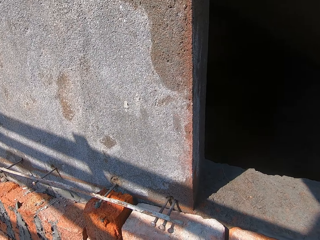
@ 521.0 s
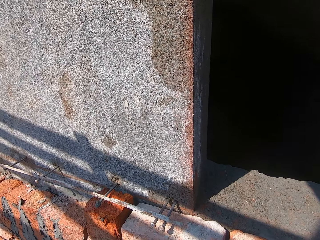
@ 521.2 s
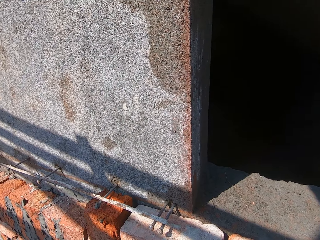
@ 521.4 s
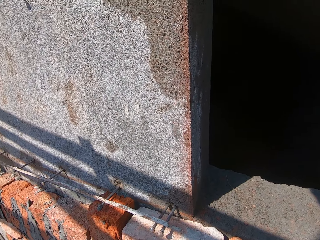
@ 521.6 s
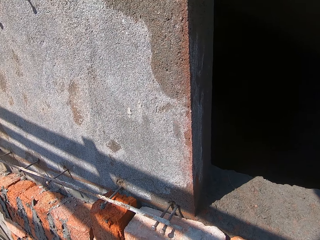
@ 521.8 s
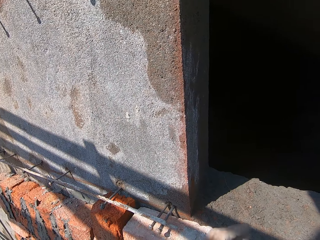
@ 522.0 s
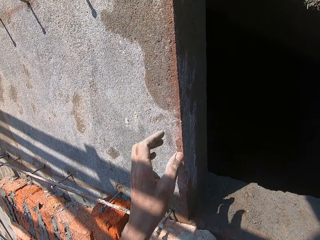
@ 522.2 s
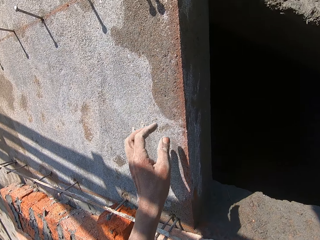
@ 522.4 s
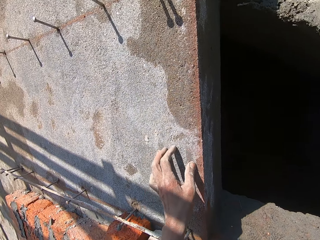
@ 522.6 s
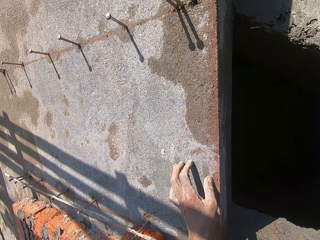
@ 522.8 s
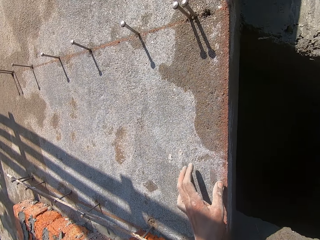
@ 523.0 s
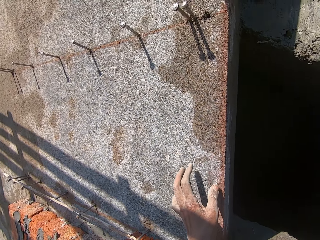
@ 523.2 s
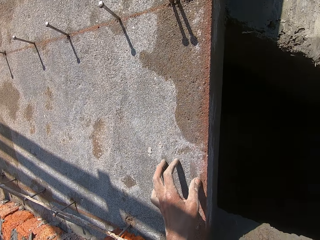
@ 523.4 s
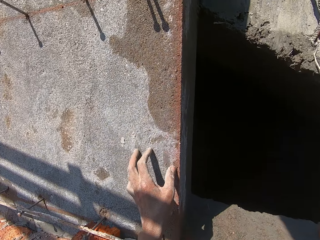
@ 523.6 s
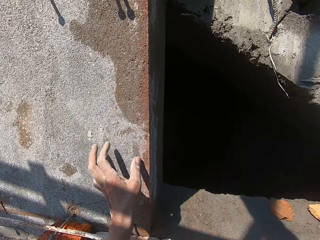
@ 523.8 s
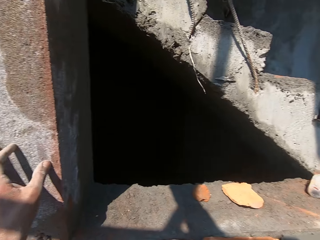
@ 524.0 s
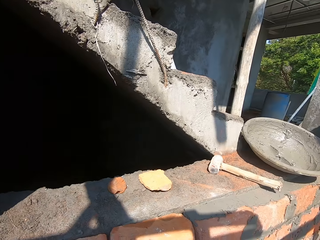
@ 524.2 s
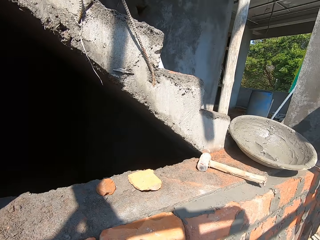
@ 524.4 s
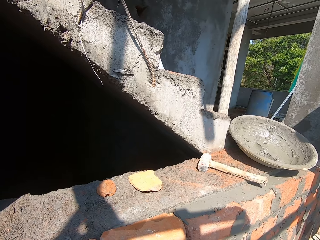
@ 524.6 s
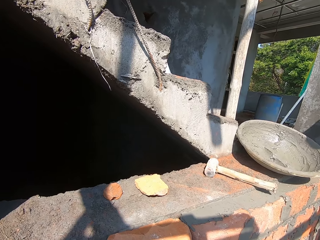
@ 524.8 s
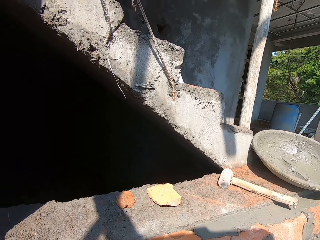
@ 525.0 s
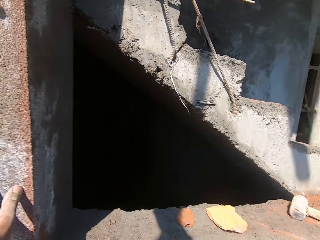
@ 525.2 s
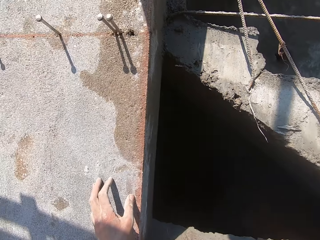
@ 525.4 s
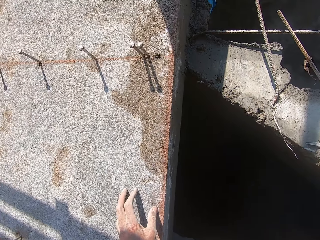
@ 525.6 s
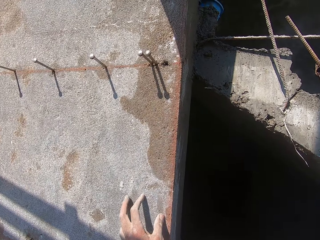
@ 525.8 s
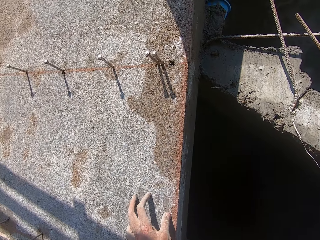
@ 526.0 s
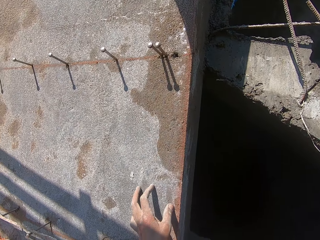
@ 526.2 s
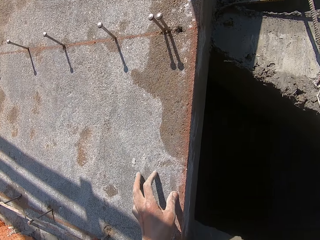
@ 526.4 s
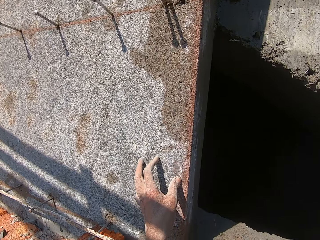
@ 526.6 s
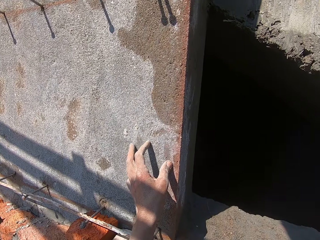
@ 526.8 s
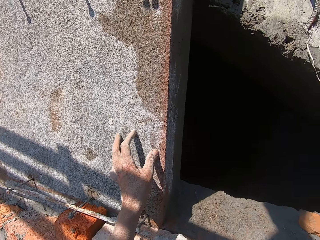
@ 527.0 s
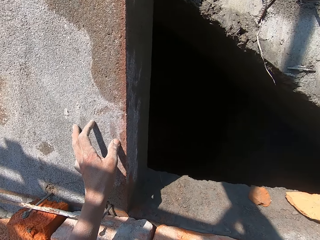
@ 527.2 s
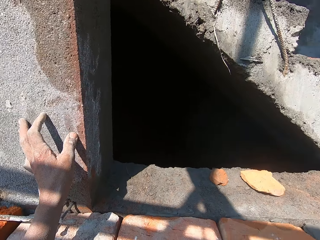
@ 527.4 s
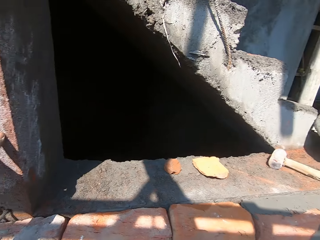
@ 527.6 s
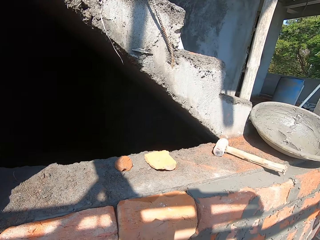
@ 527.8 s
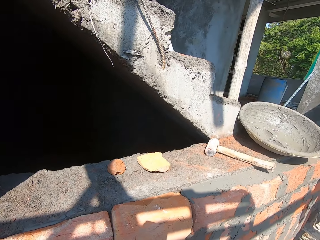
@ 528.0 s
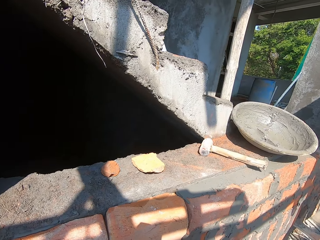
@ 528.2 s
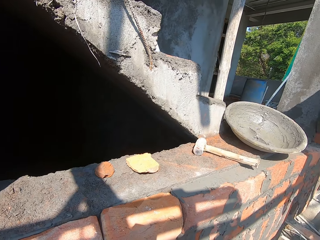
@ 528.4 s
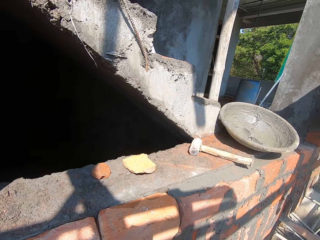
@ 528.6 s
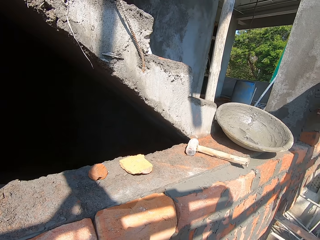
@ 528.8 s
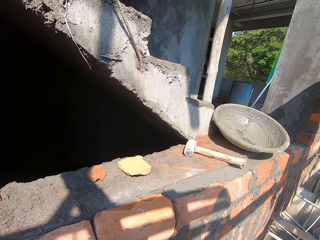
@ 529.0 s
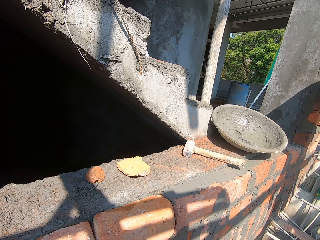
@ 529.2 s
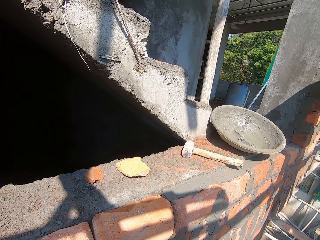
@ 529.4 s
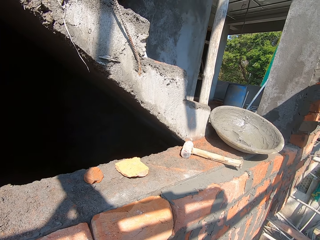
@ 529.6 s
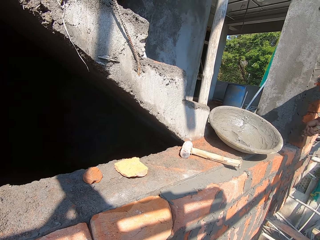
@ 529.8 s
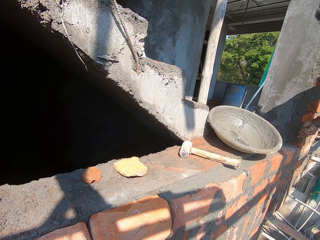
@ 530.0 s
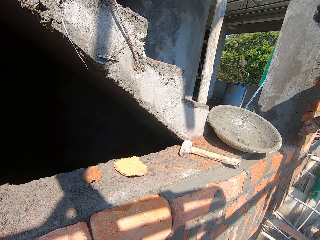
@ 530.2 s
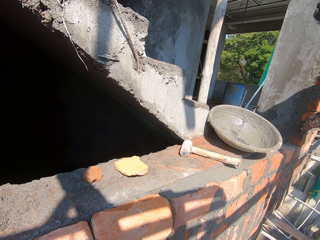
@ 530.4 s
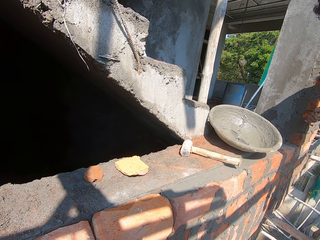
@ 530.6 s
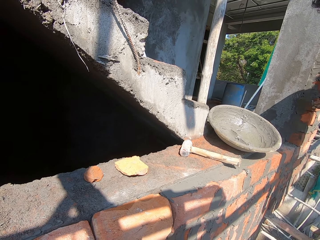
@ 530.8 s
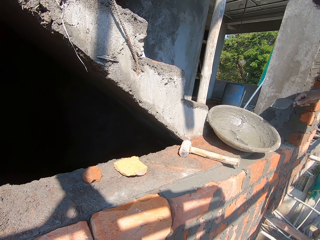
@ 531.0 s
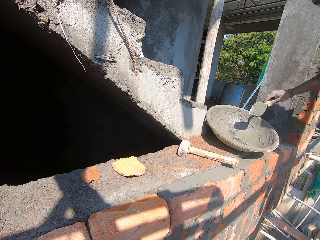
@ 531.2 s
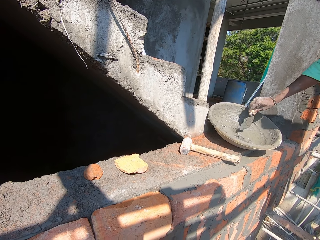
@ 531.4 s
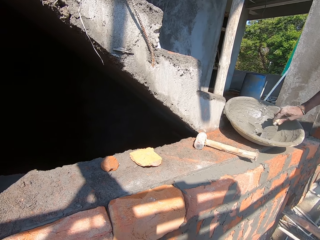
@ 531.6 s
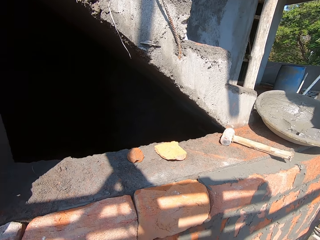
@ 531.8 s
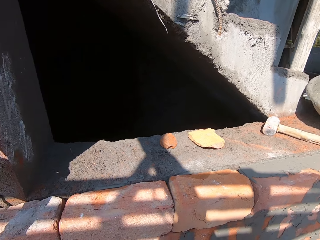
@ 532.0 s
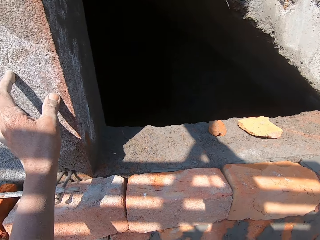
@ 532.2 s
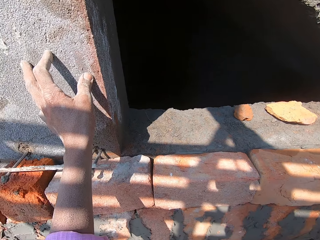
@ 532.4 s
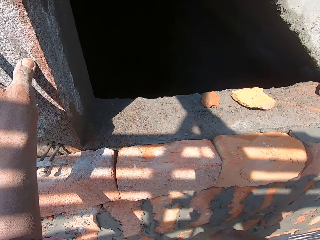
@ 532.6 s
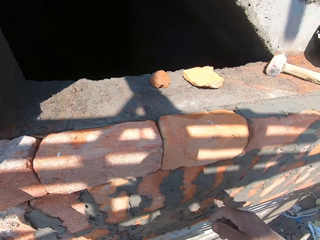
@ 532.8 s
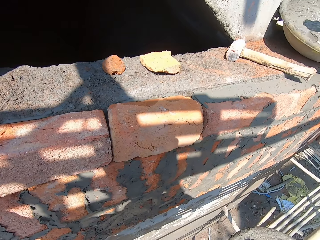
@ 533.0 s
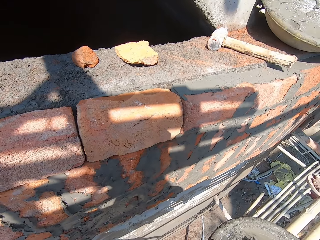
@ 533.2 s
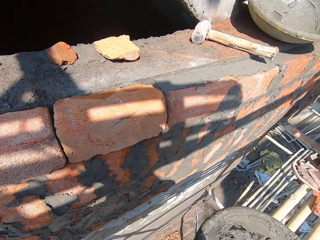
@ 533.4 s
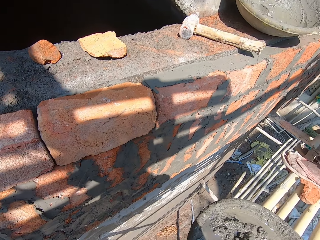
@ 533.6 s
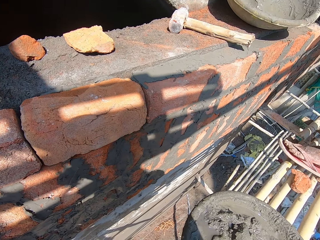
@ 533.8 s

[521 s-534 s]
The camera wearer touches the wall with his left hand. The man rubs mortar on the wall with the trowel in his right hand. The man scoops mortar from the bowl with the trowel in his right hand.

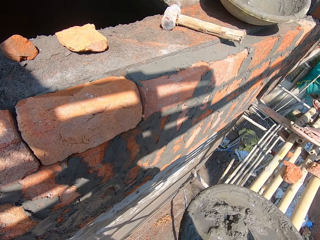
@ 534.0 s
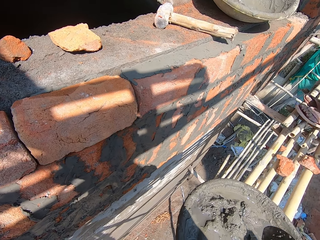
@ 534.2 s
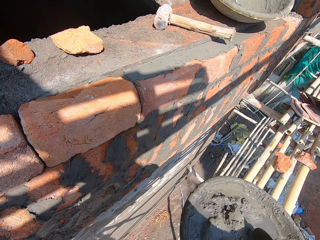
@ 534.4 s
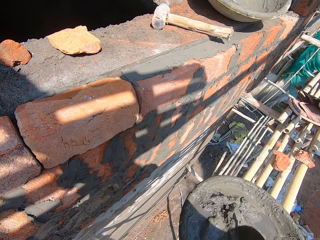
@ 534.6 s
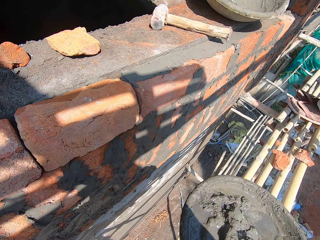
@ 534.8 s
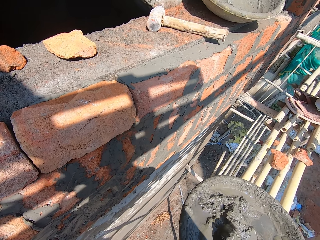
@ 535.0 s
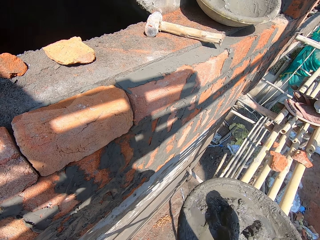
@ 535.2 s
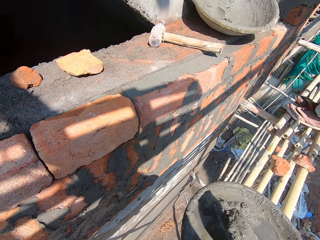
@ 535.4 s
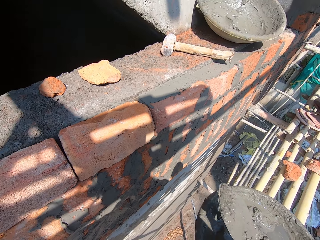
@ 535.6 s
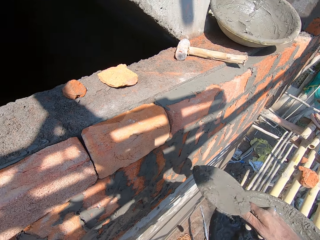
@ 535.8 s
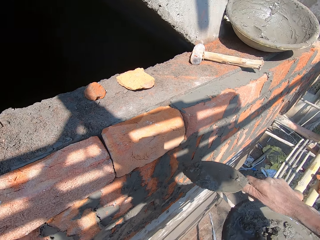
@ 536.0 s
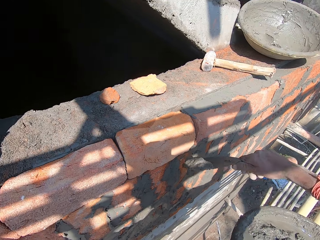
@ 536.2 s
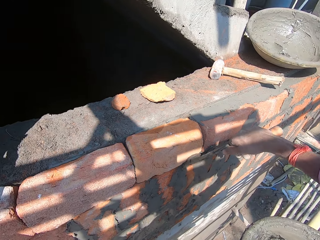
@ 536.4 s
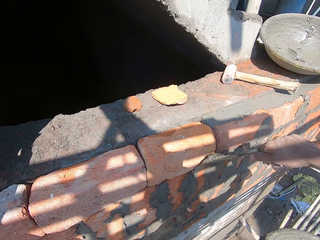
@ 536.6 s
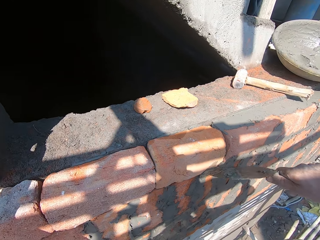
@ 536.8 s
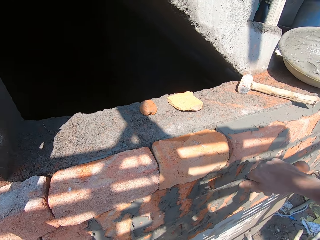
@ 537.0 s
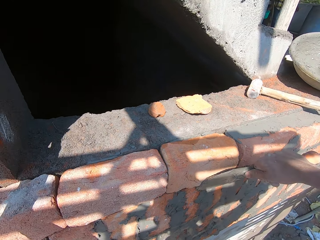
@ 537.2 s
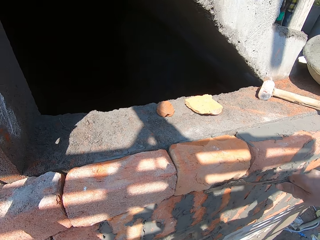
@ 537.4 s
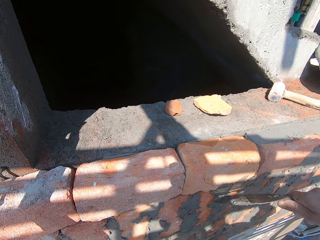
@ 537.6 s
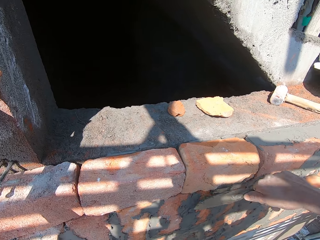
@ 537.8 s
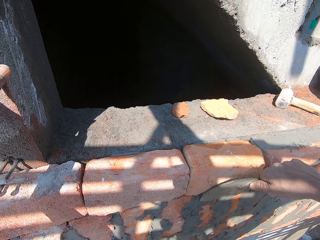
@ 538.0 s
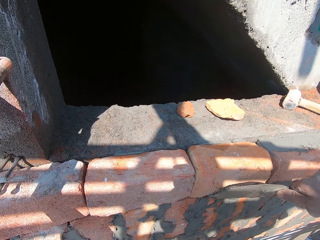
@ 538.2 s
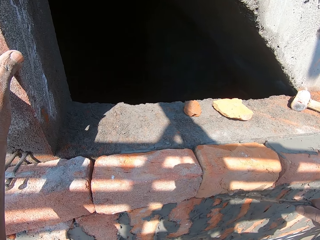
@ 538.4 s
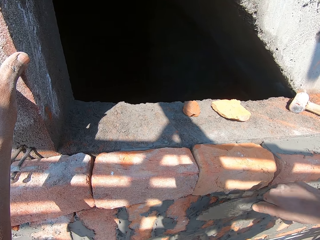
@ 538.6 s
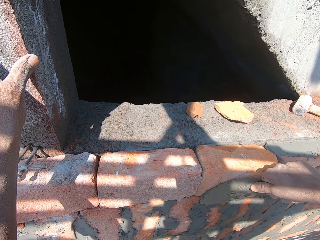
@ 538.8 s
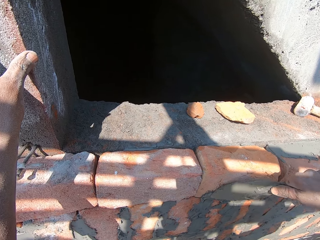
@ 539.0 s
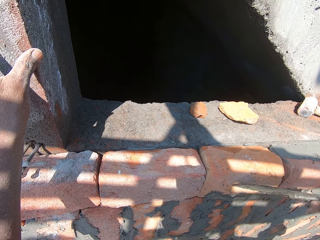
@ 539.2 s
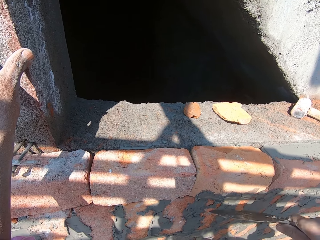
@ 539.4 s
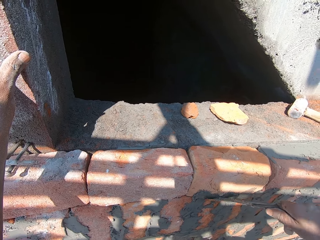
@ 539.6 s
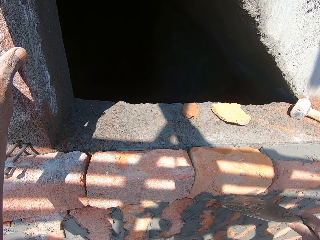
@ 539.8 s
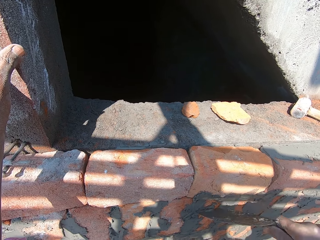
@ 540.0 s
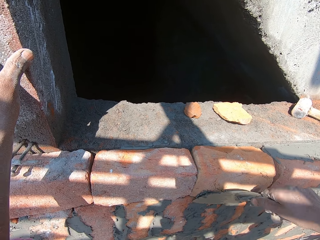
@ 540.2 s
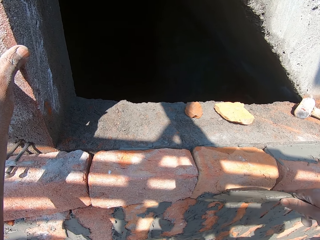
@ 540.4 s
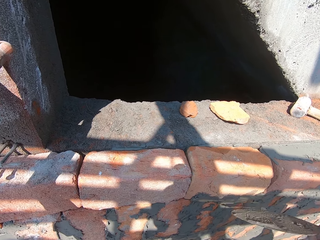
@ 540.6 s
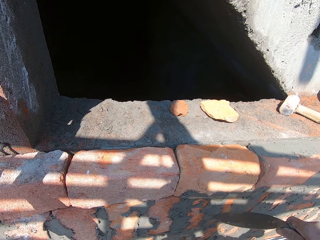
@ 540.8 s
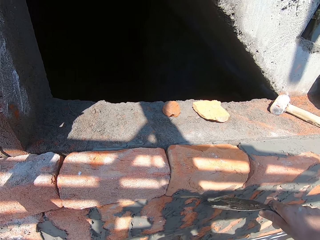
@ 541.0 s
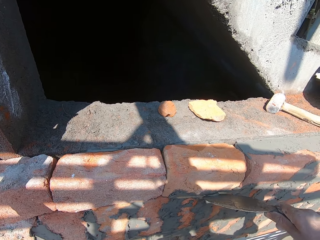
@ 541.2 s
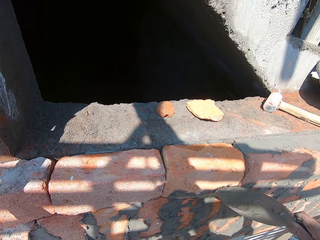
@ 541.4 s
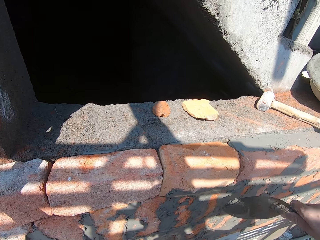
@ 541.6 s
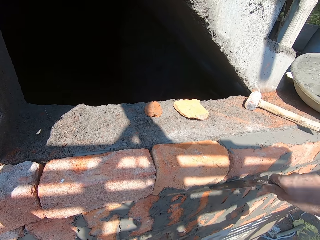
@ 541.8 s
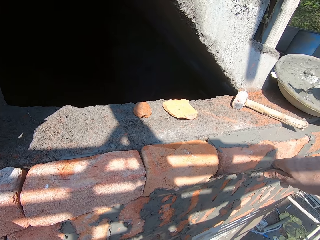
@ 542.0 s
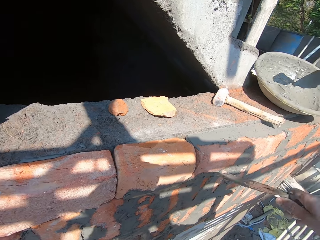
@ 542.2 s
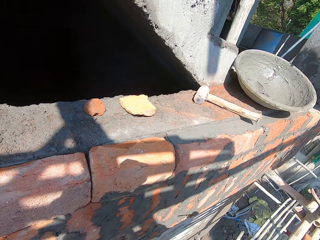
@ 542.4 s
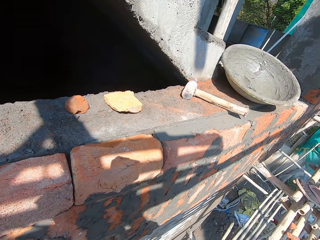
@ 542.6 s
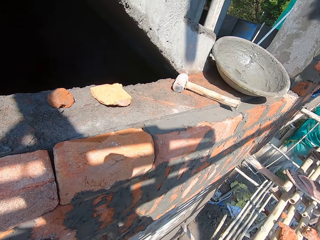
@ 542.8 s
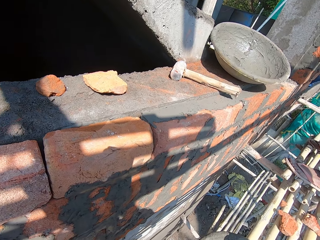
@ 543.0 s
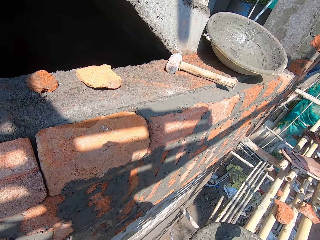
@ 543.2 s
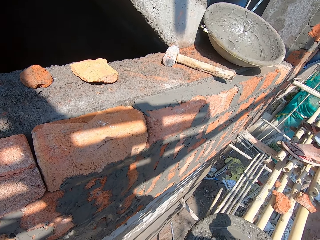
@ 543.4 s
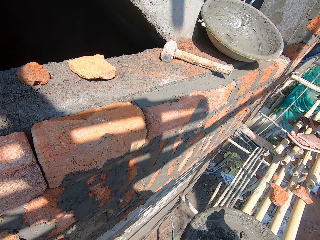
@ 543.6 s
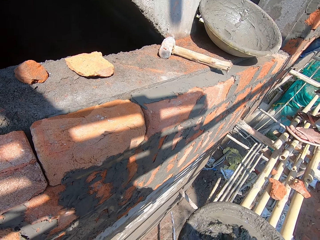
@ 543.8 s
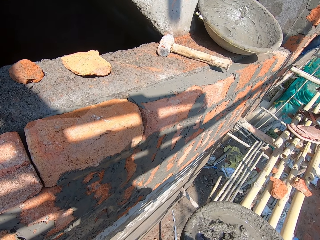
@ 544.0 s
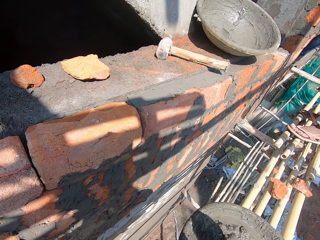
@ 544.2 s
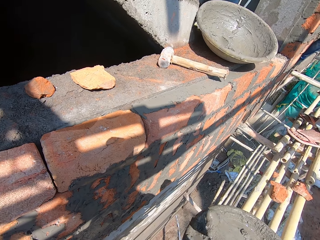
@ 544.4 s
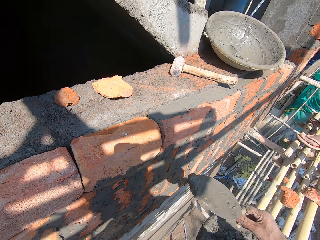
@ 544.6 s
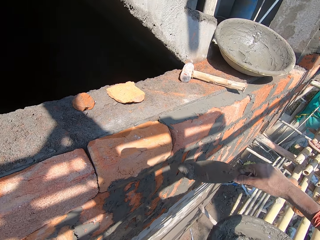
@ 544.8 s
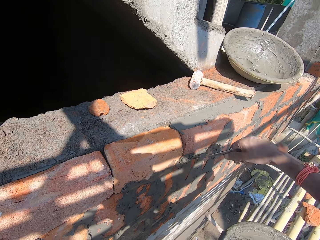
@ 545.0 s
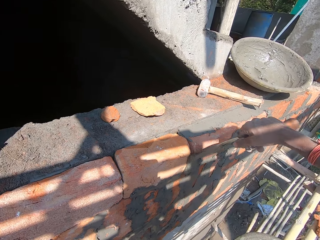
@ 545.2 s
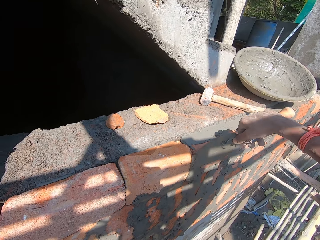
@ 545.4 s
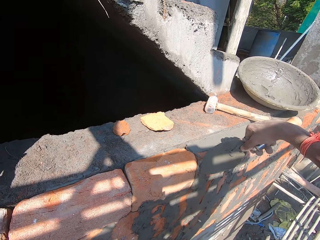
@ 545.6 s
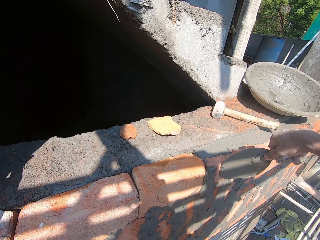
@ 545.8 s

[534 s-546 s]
The camera wearer scoops mortar from the bowl with the trowel in his right hand. He rubs the mortar on the wall with the trowel in his right hand. He scoops mortar from the bowl with the trowel in his right hand. He rubs the mortar on the wall with the trowel in his right hand.
